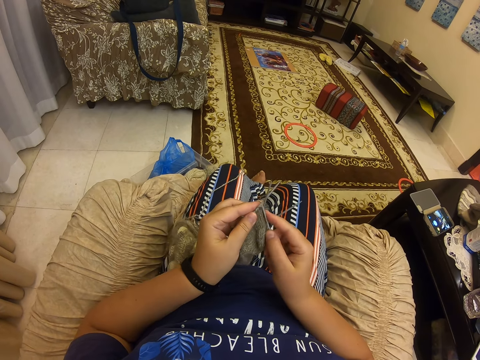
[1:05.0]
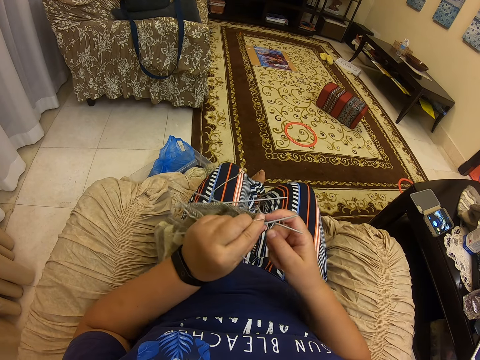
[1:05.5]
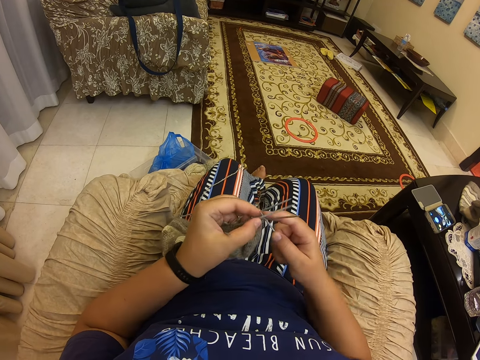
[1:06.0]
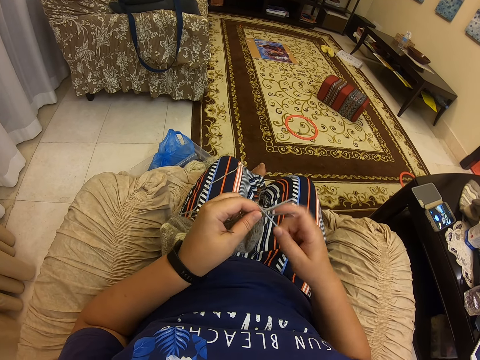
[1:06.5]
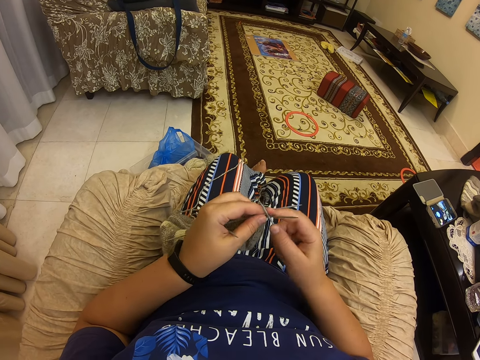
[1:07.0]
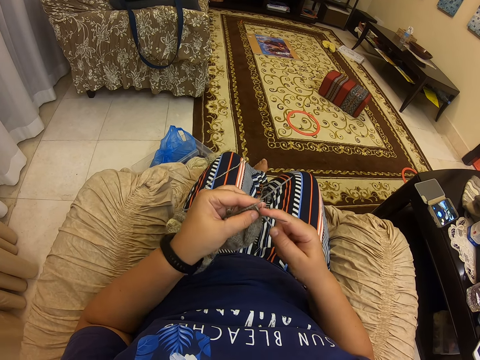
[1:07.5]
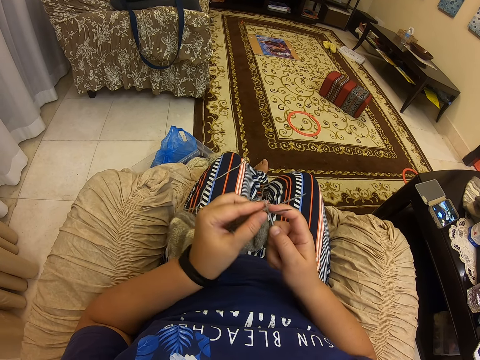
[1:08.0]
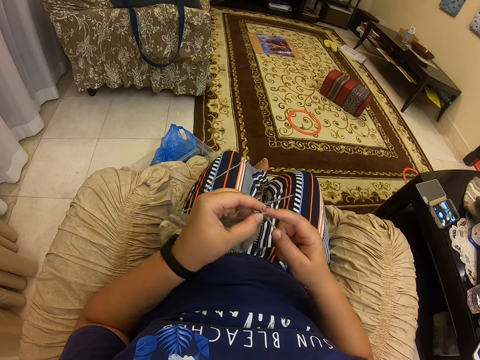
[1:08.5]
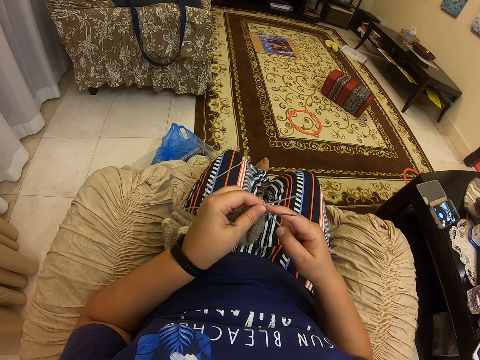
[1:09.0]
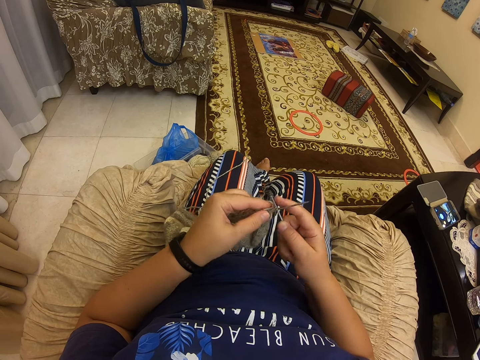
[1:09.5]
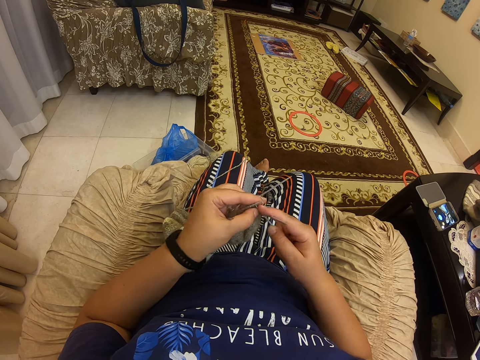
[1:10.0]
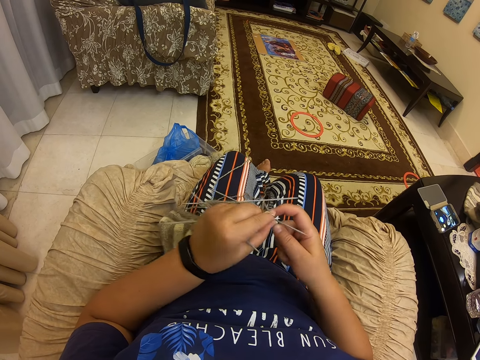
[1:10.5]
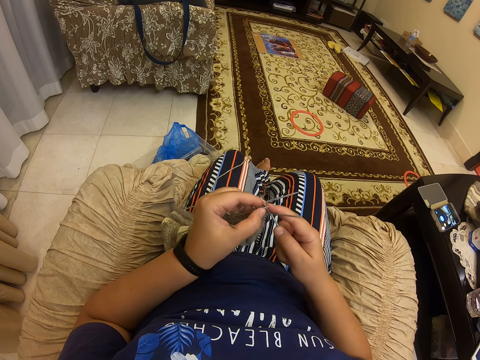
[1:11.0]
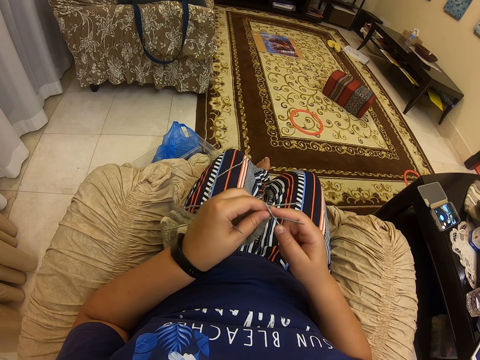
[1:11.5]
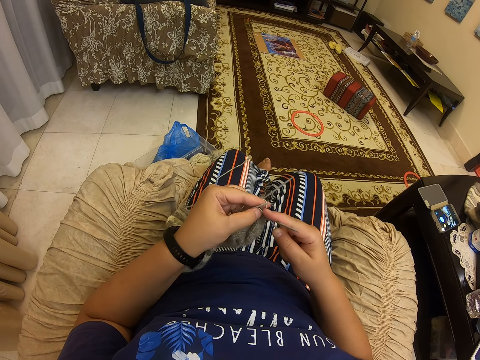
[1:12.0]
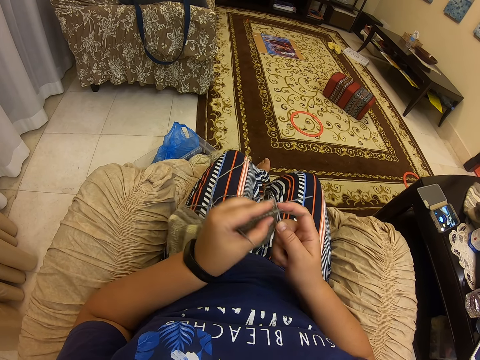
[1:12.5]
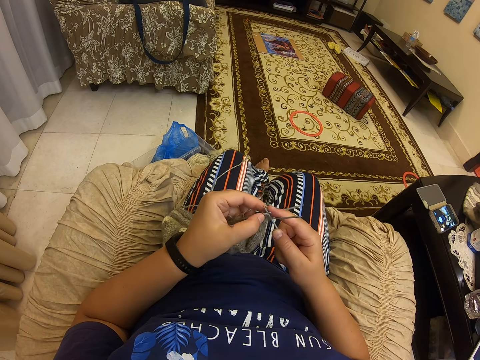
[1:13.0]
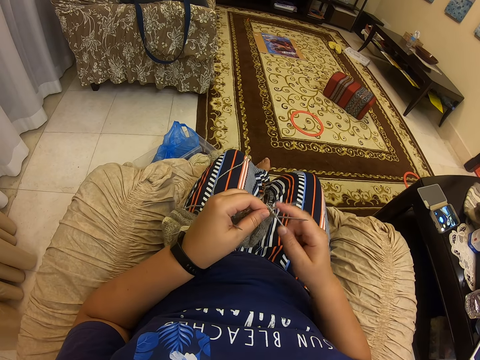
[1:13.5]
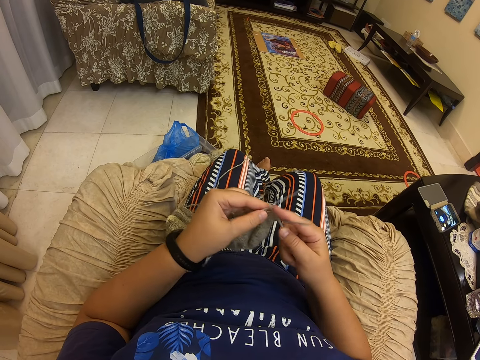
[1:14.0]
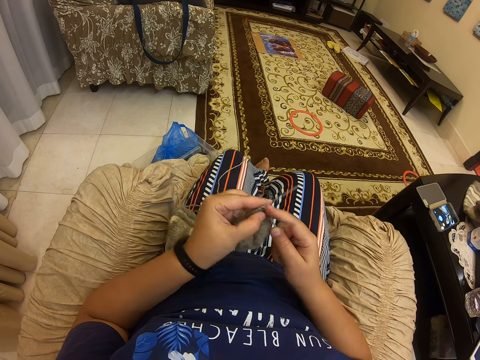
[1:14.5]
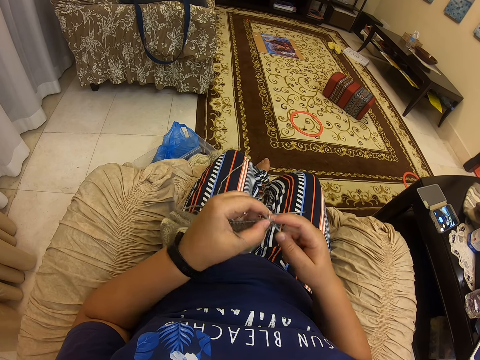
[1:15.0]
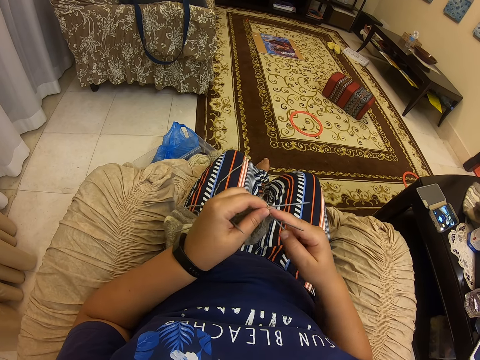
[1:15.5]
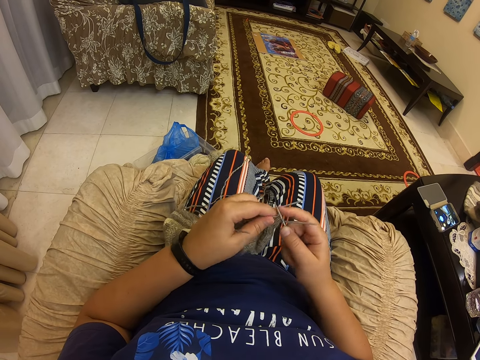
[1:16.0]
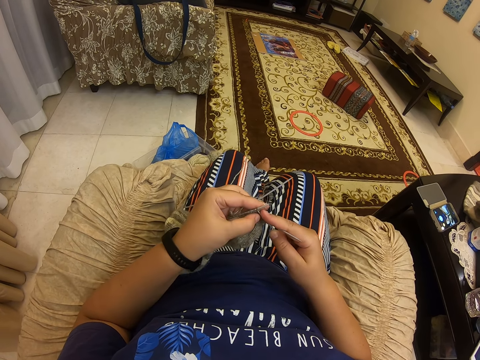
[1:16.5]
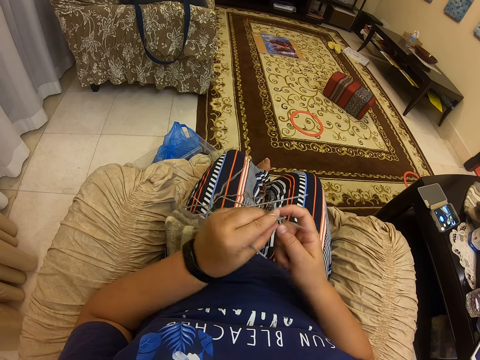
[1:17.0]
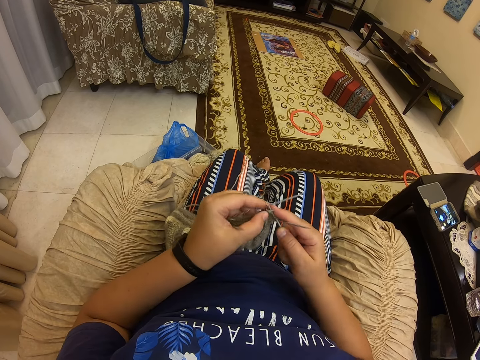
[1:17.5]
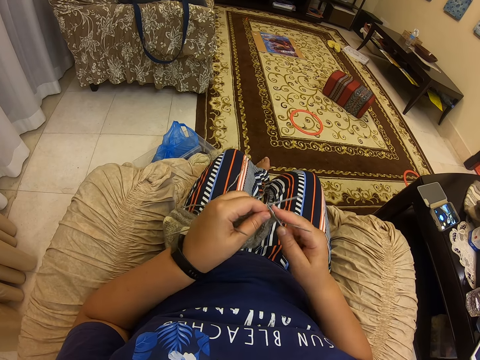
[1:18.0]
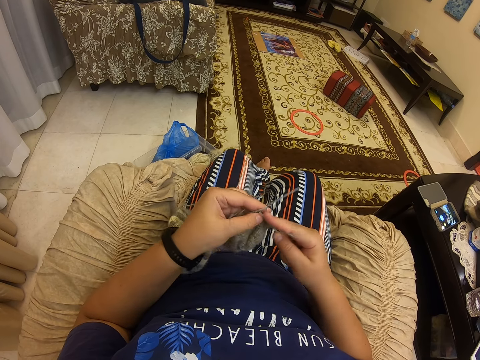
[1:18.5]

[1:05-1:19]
The camera wearer crochets the sweater with the crocheting needle and a thread.

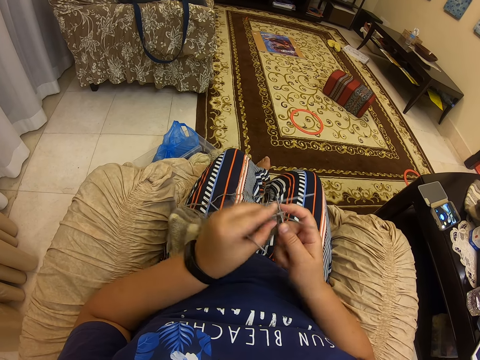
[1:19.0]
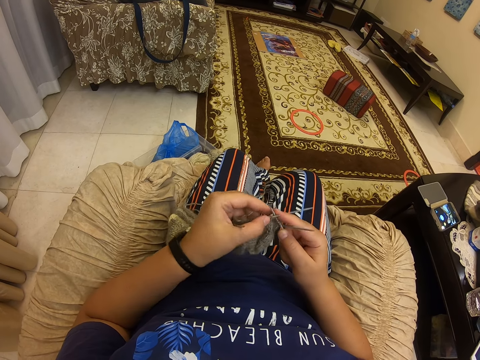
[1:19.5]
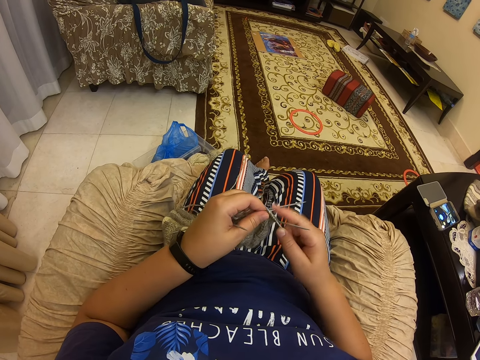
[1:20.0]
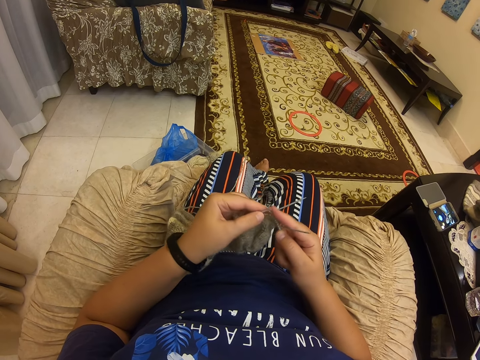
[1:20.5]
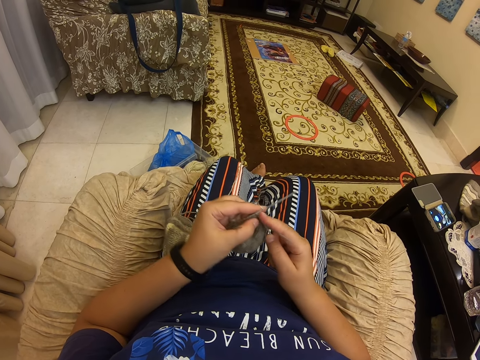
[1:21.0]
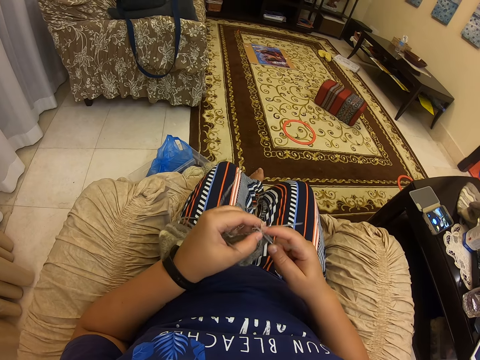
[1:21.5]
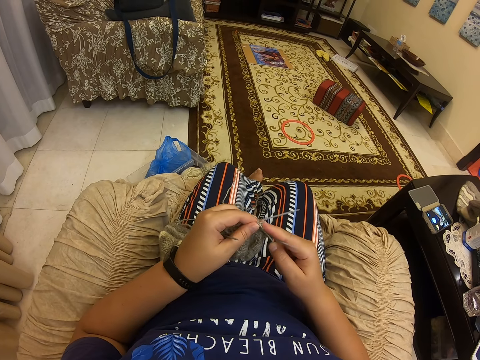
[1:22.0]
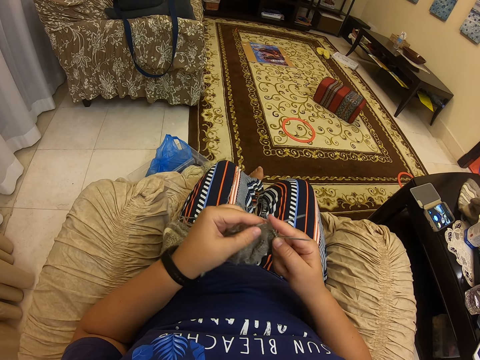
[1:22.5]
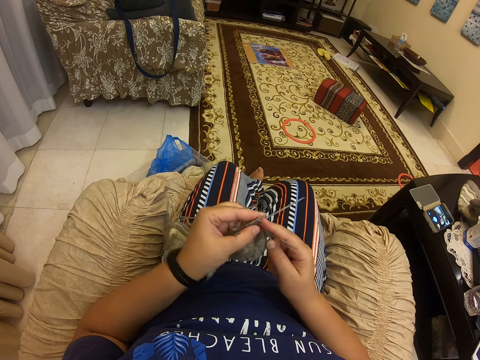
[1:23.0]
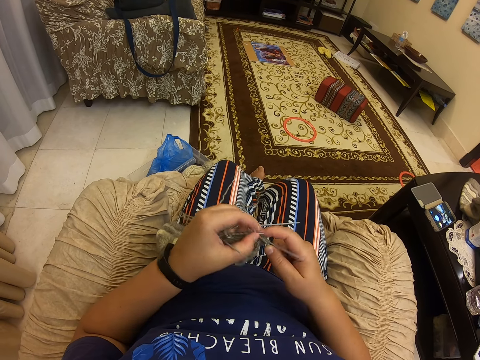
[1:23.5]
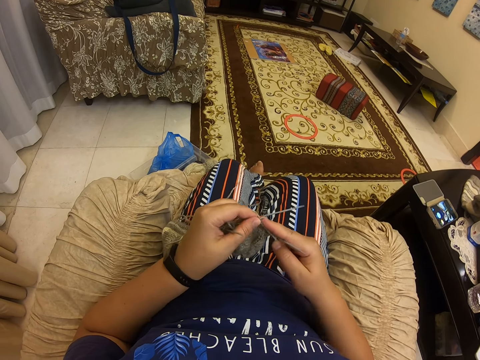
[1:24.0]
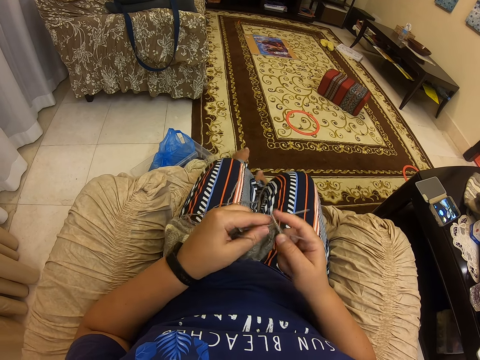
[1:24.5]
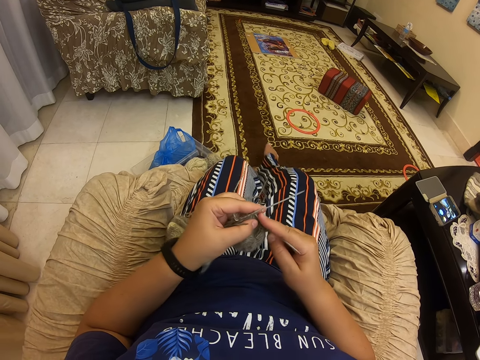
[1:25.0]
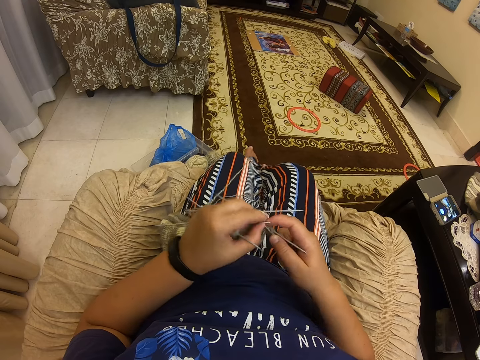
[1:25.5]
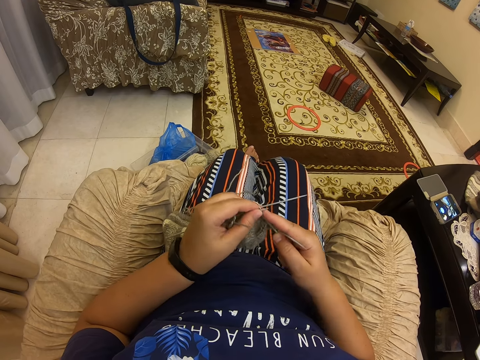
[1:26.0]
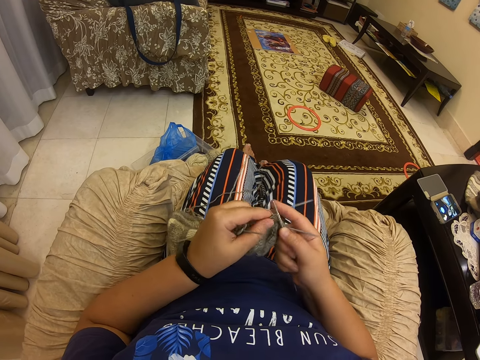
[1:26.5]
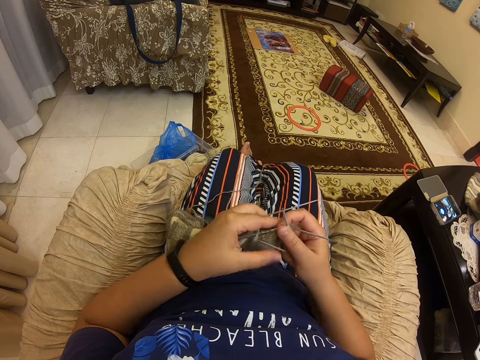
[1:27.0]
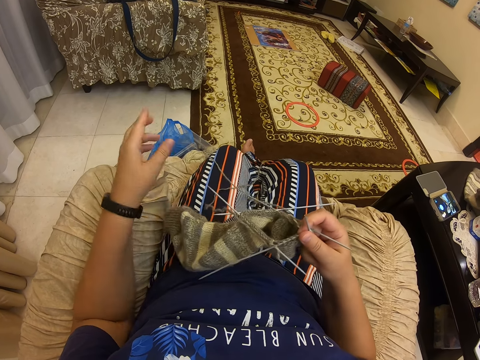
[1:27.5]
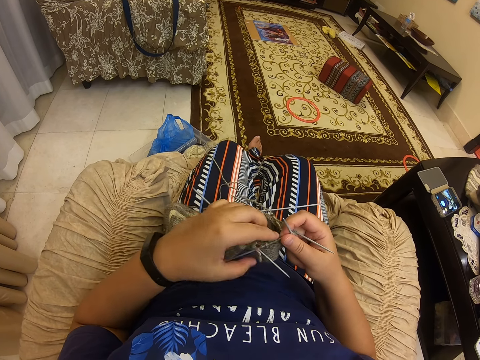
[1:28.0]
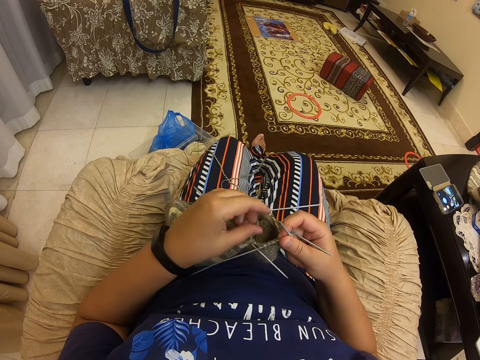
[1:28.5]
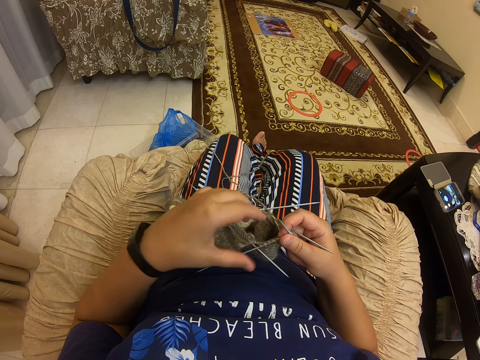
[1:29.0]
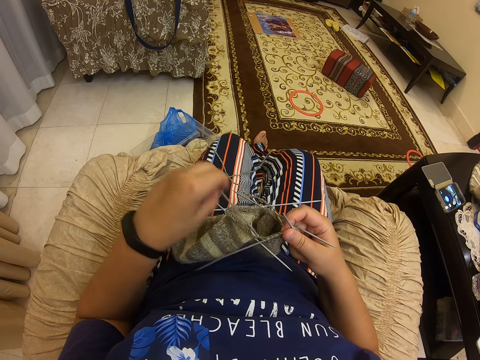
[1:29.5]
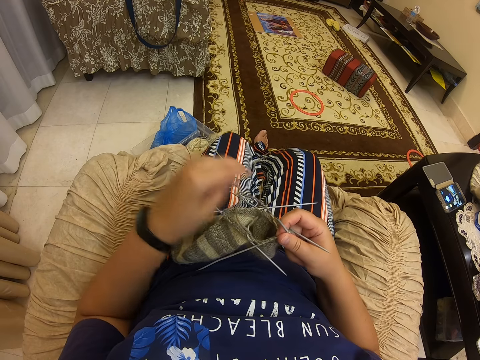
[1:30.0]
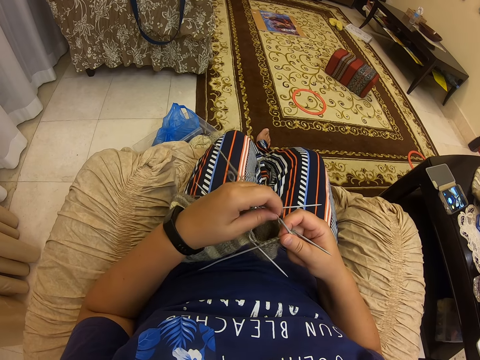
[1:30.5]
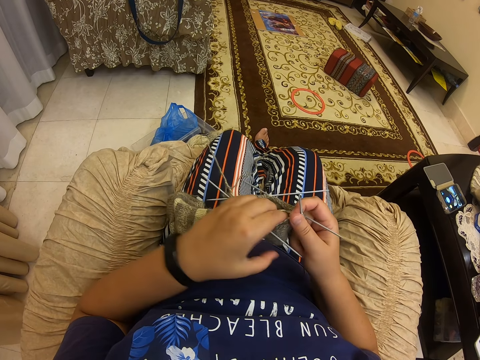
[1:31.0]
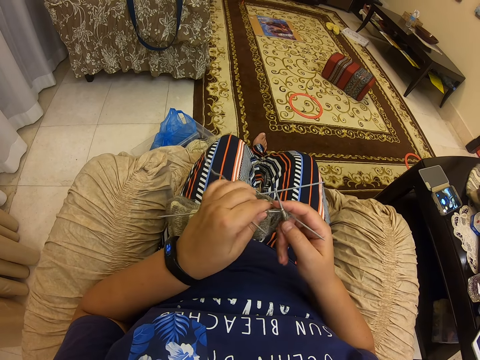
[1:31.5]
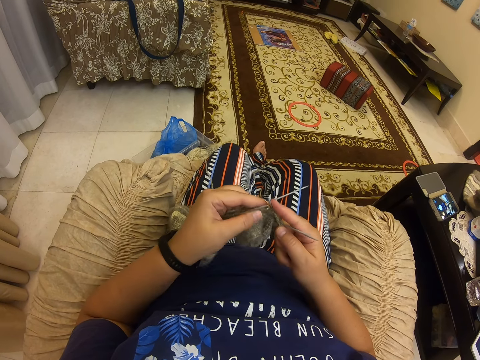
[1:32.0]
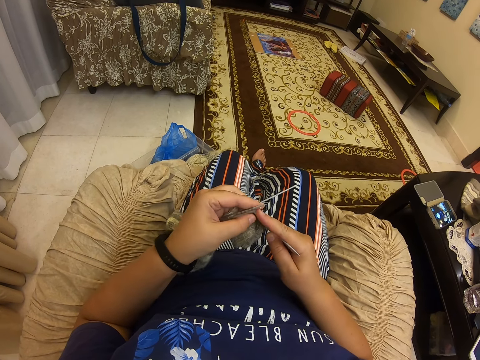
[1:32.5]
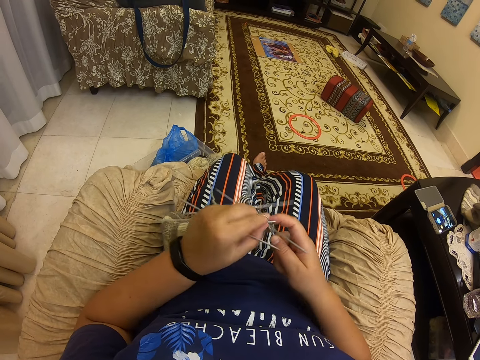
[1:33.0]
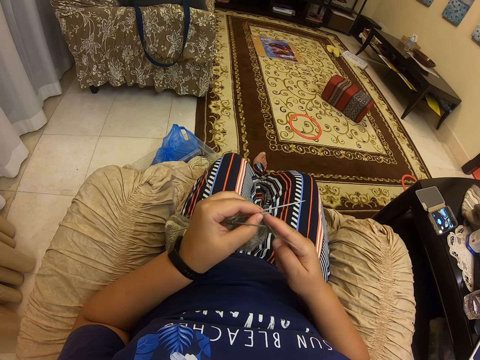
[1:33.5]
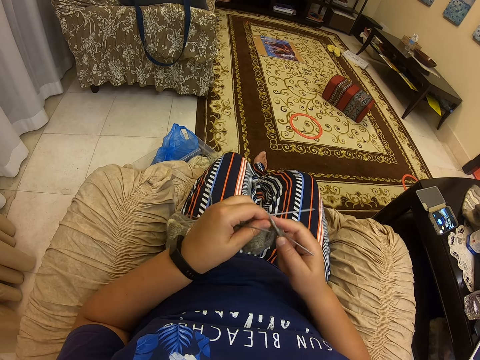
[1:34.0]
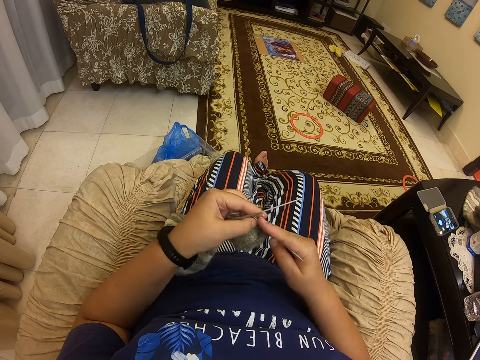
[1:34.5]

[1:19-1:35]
The camera wearer converses with a man. They crochet the sweater with the crocheting needle and a thread. They straighten the thread. They hold the sweater. They sew the sweater.
